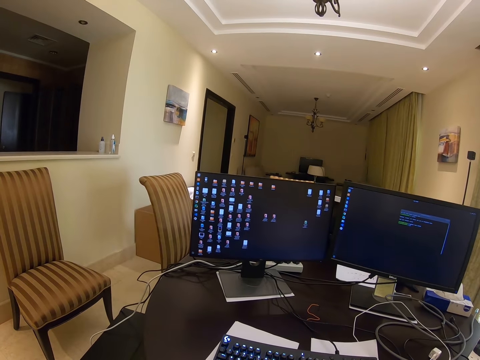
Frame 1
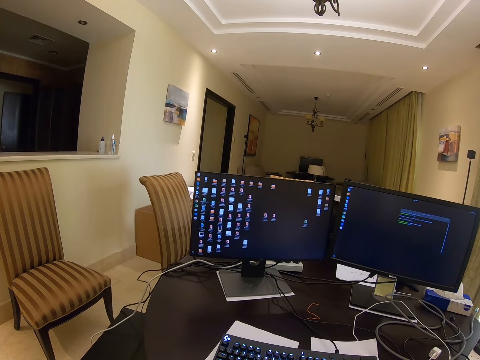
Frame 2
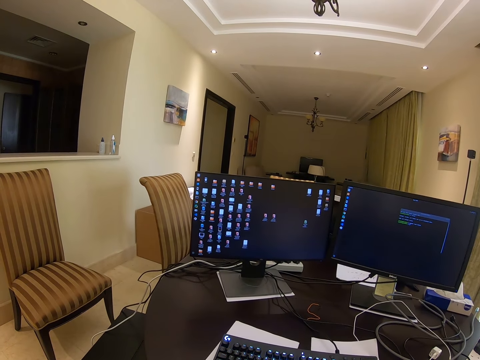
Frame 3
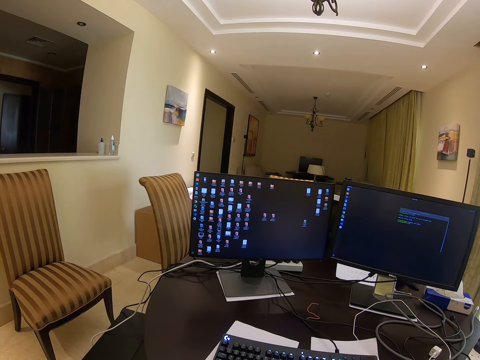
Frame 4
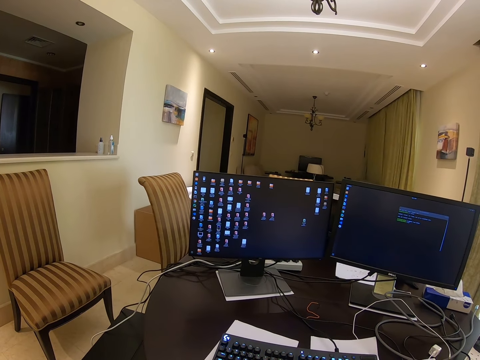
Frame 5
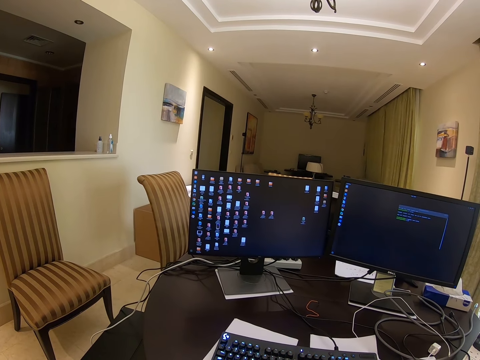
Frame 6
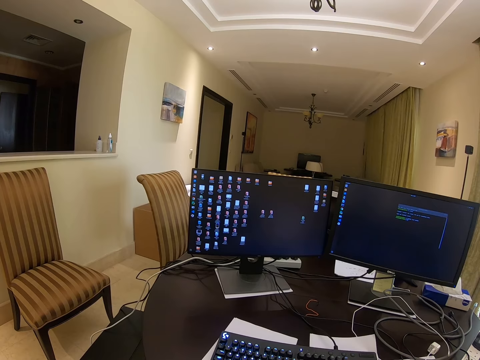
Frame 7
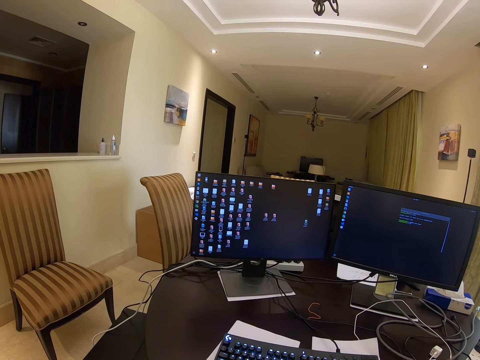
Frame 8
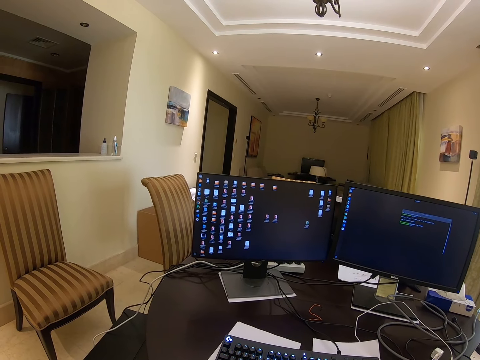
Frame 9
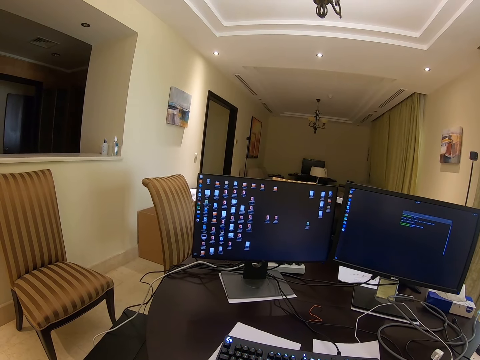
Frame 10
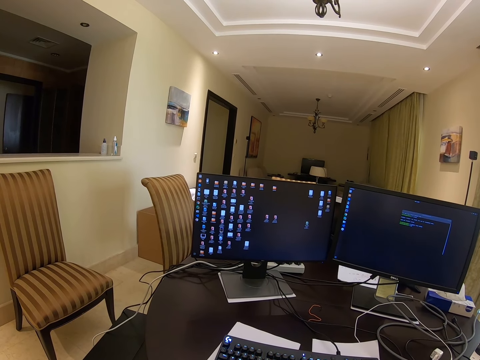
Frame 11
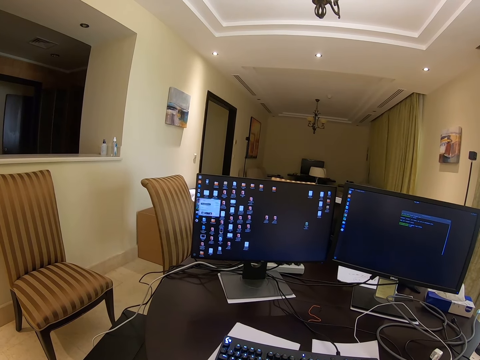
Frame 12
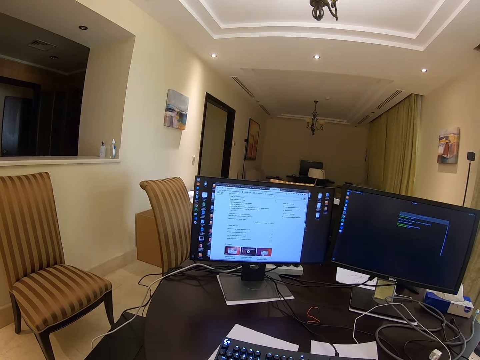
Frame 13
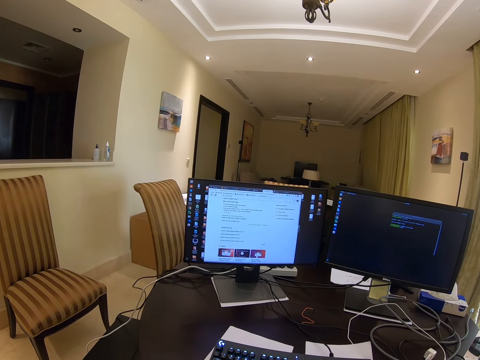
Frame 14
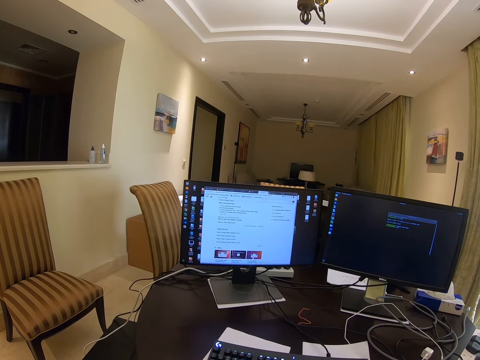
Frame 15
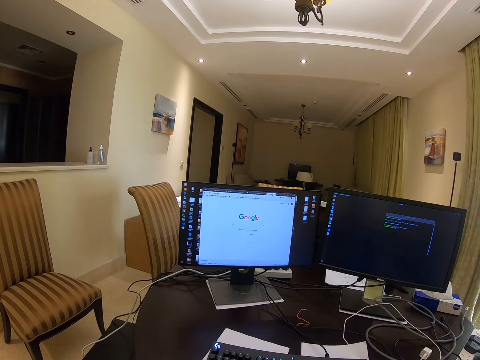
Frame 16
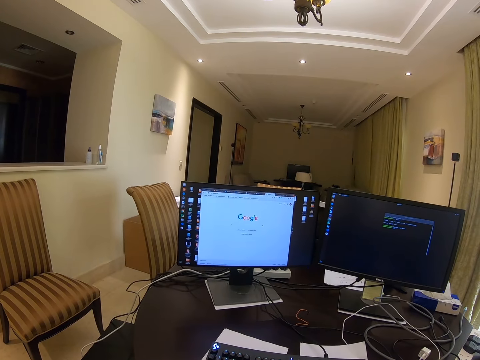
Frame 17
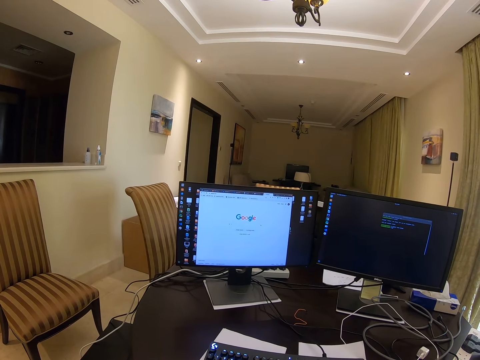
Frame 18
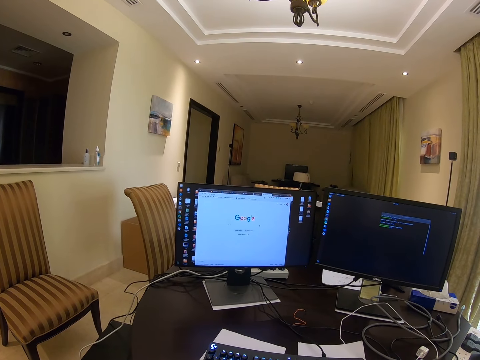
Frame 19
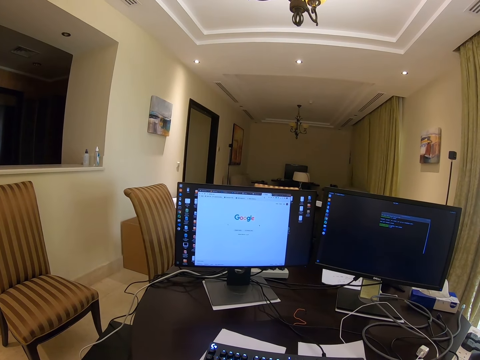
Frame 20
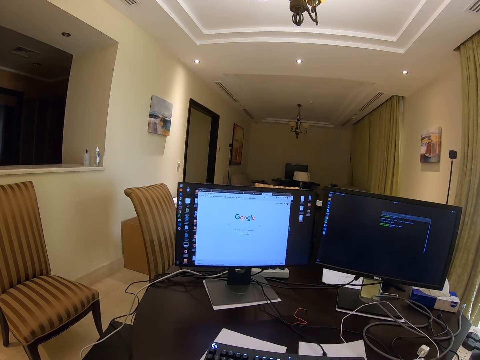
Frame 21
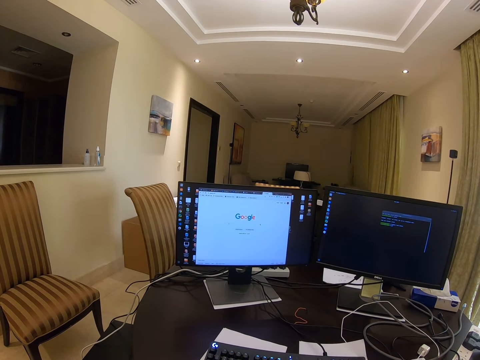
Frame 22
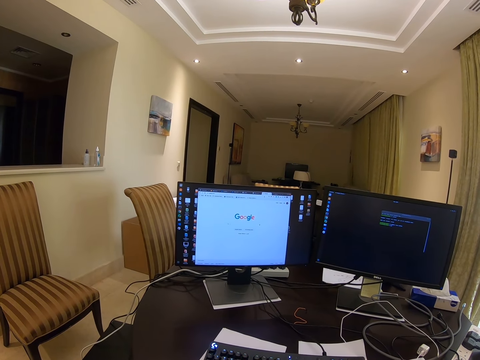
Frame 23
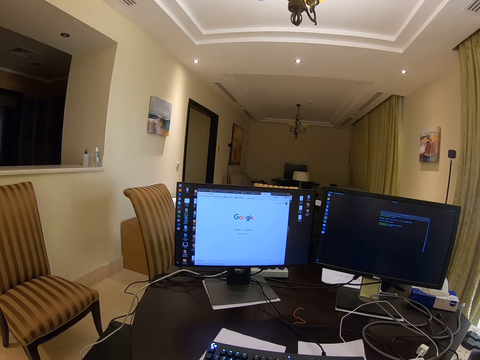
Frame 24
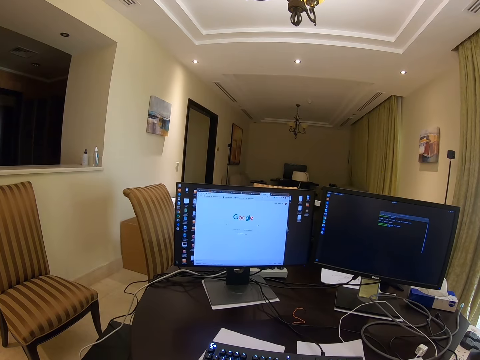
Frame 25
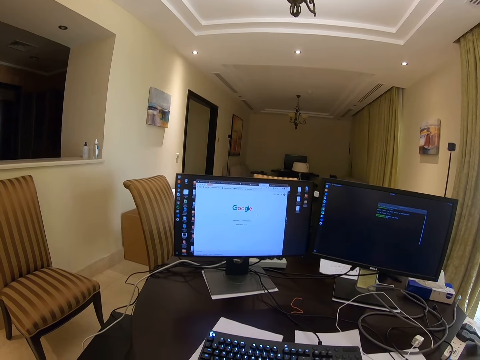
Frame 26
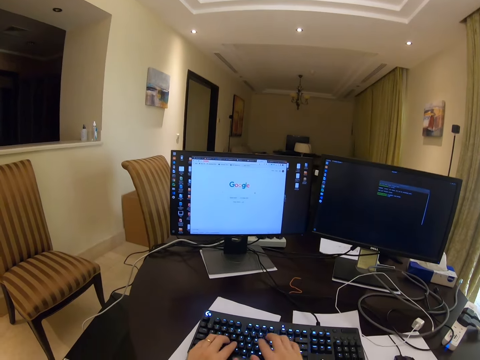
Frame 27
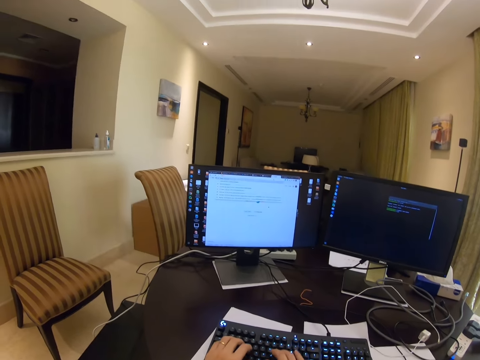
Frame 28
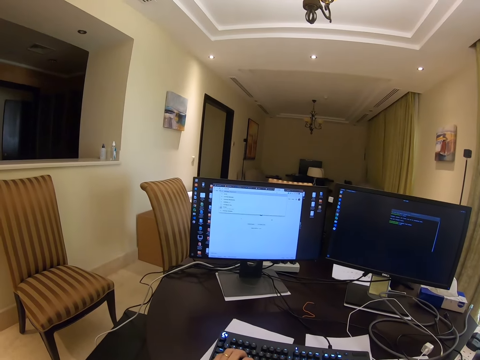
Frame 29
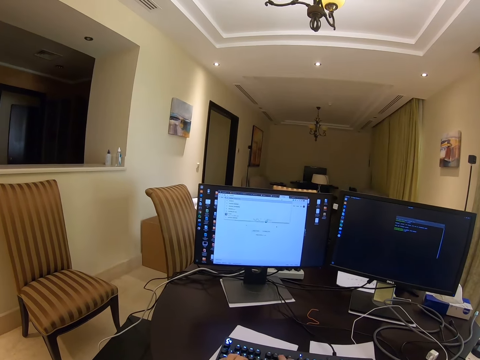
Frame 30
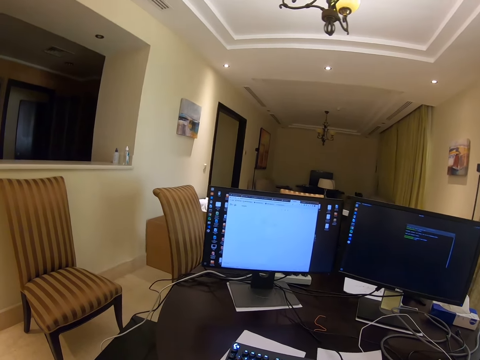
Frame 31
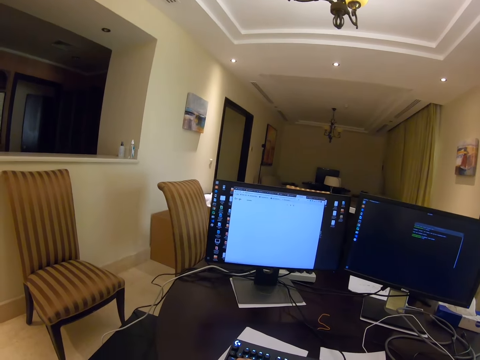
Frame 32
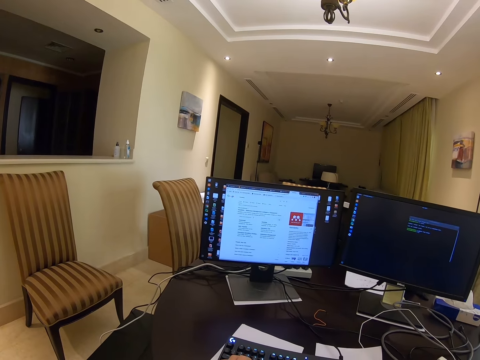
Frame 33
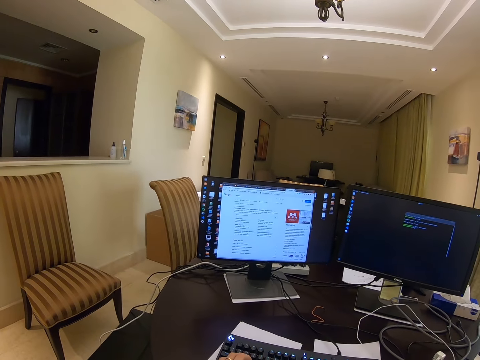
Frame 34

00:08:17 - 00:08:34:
The camera wearer scrolls the computer. They type on the keyboard.

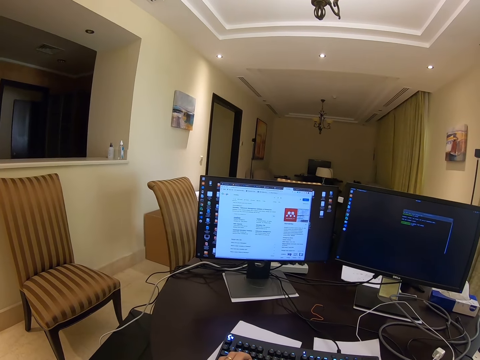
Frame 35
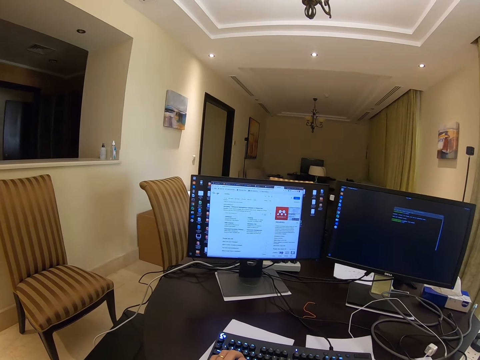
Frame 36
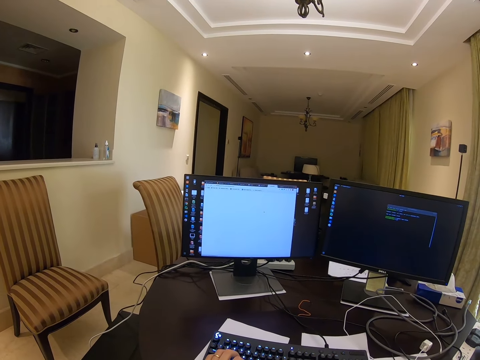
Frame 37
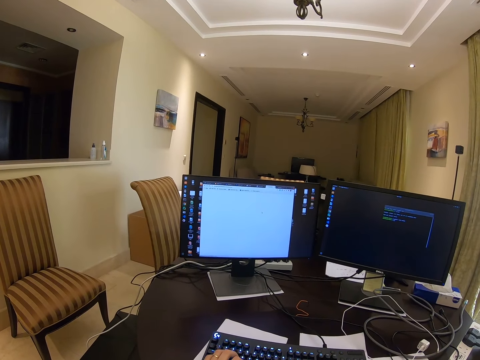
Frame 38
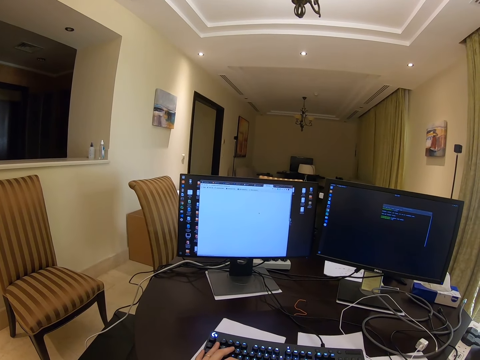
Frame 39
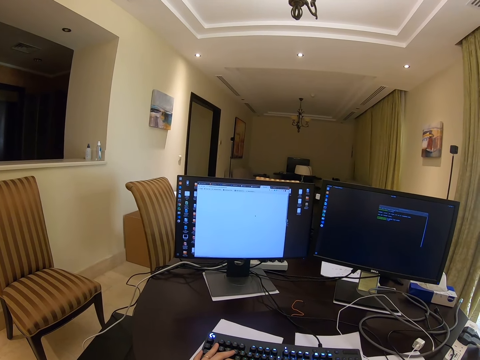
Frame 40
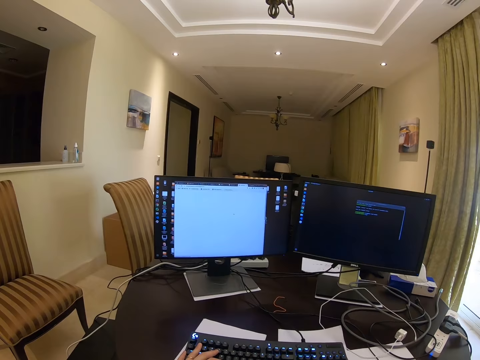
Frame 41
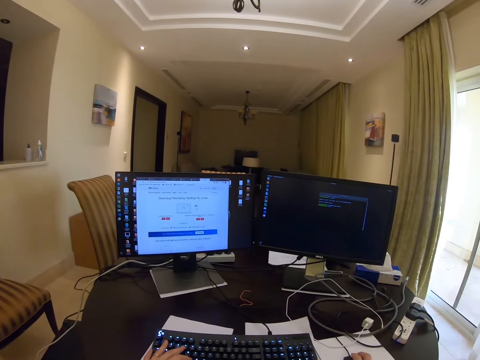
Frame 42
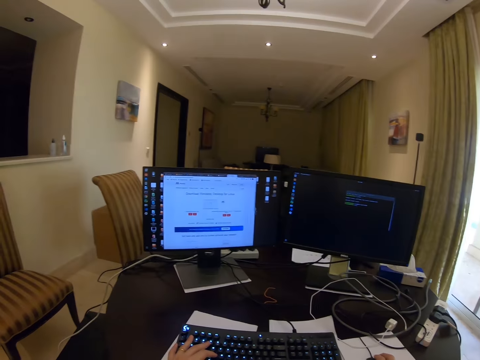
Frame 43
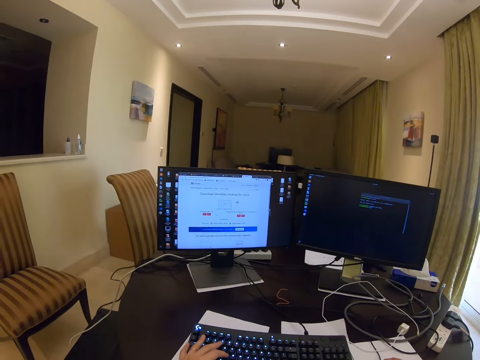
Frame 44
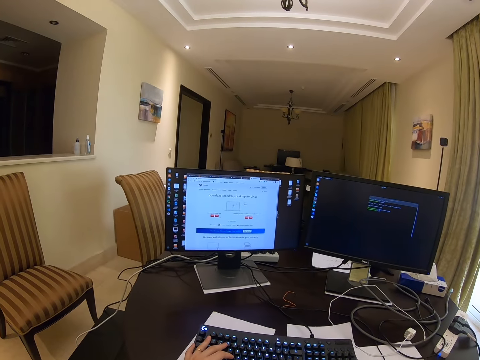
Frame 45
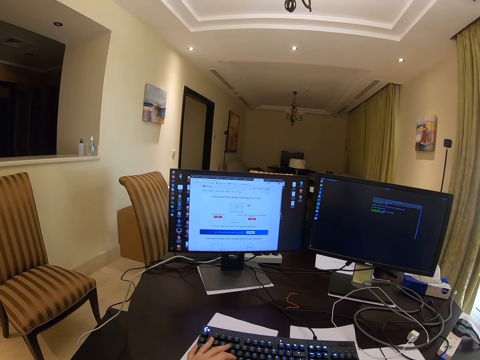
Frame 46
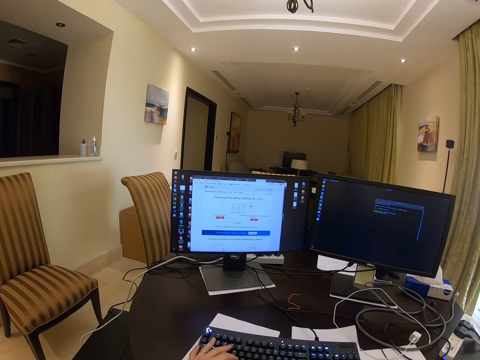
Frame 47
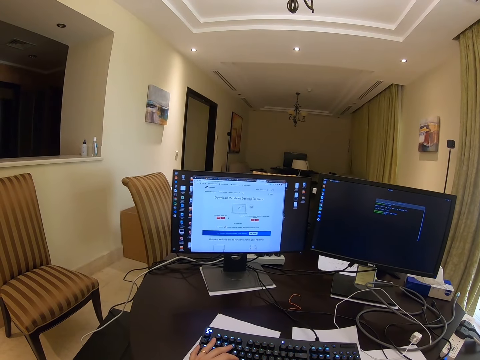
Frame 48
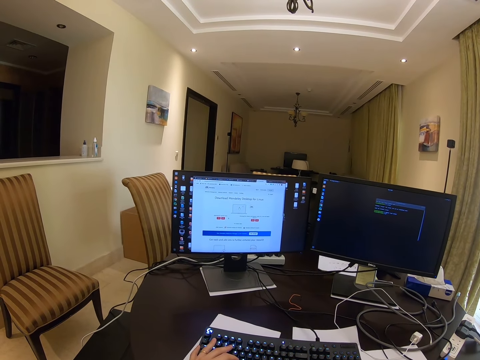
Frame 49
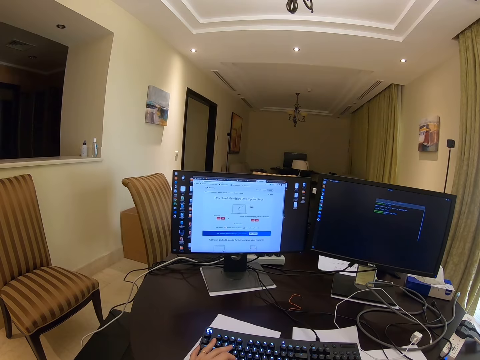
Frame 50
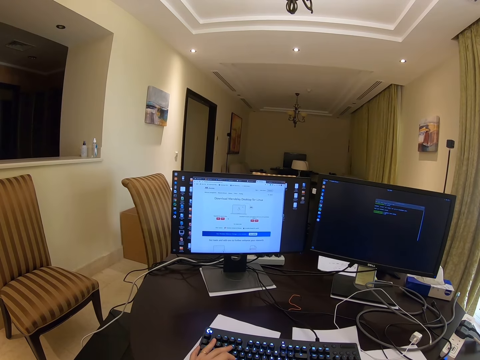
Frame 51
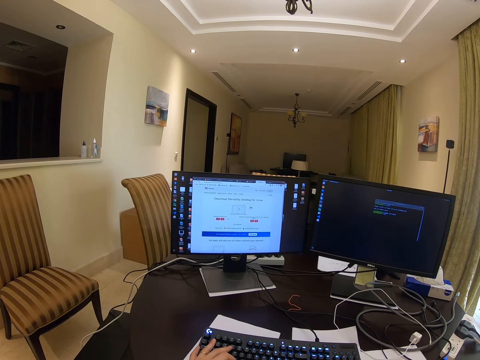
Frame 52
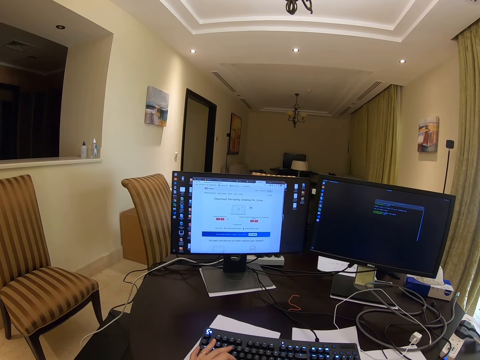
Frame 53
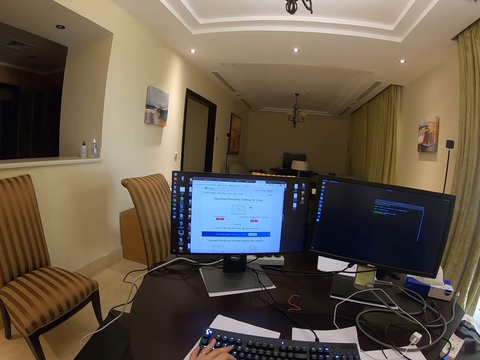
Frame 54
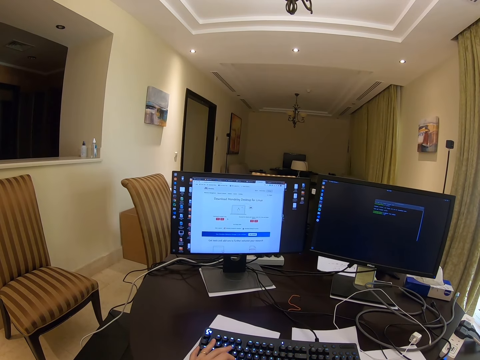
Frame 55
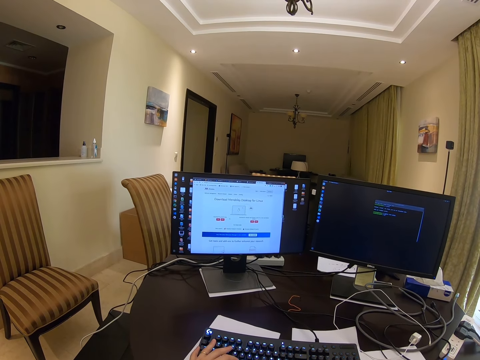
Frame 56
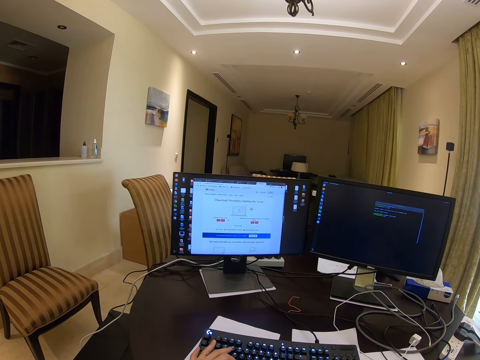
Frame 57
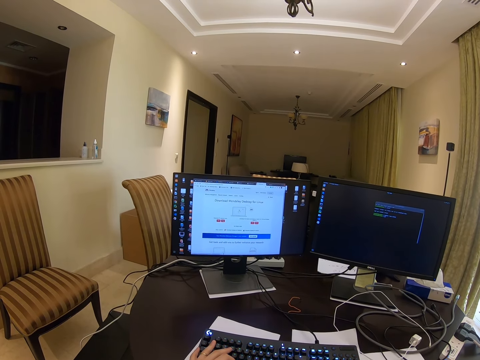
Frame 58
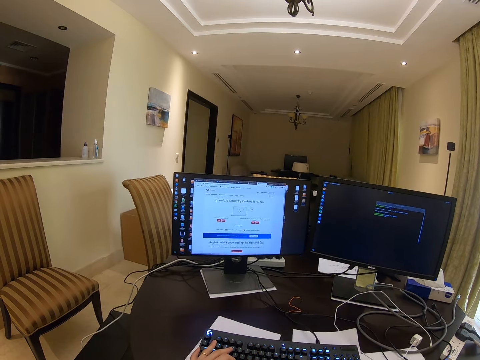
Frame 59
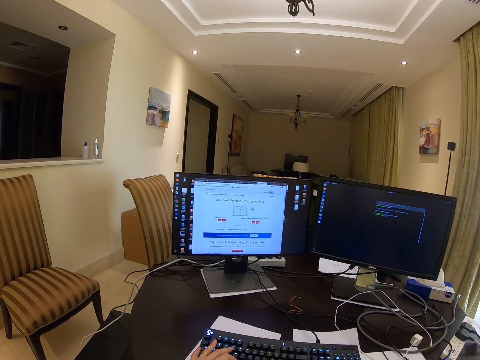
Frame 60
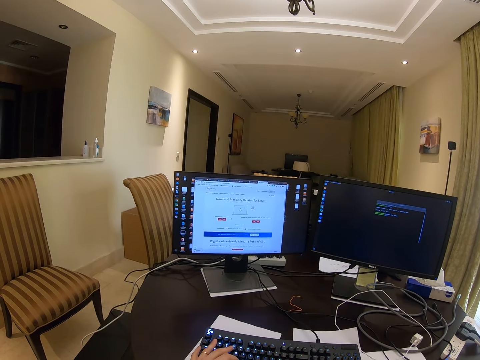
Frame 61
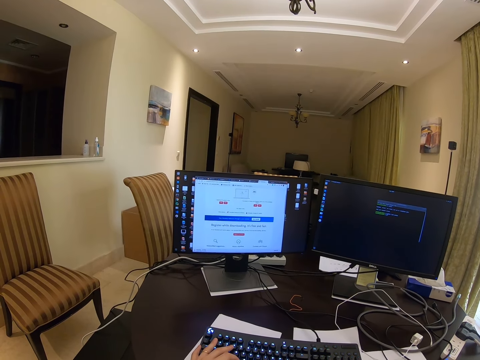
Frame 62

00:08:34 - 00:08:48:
The camera wearer scrolls the computer. They use the mouse.
